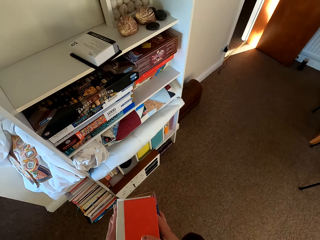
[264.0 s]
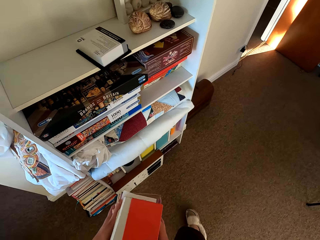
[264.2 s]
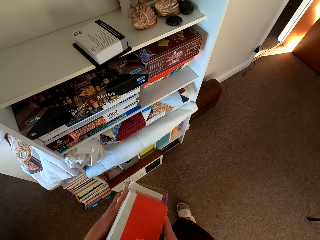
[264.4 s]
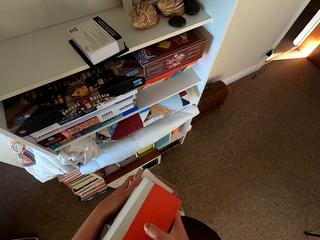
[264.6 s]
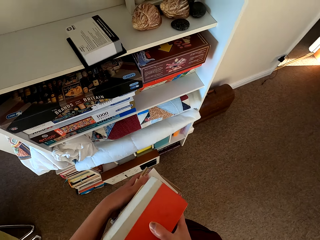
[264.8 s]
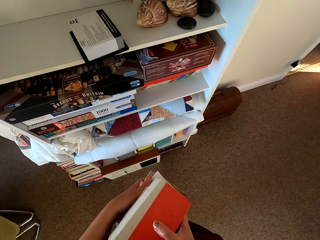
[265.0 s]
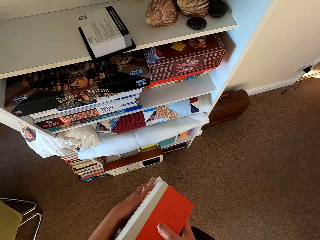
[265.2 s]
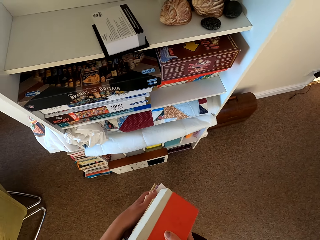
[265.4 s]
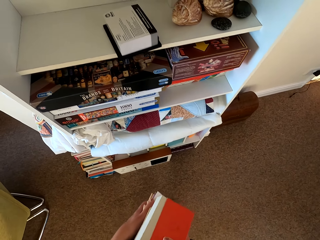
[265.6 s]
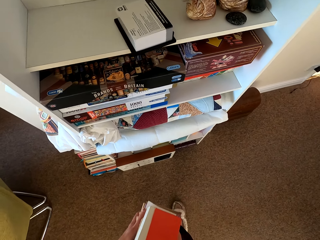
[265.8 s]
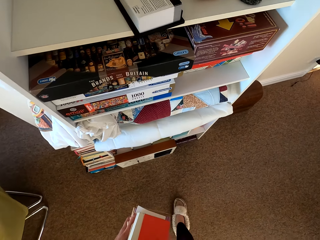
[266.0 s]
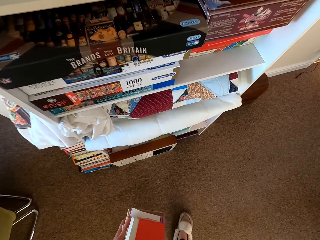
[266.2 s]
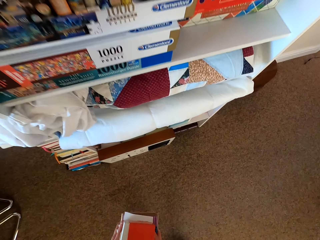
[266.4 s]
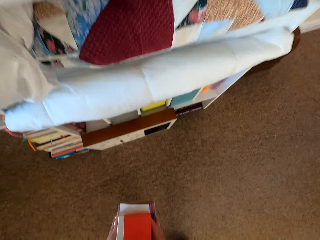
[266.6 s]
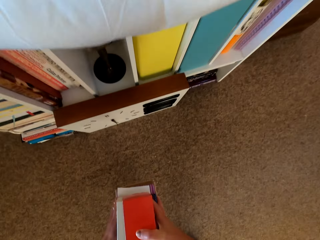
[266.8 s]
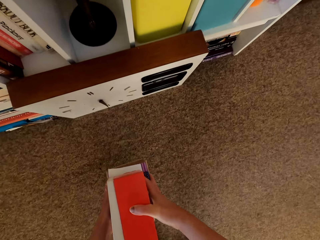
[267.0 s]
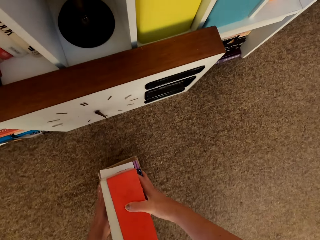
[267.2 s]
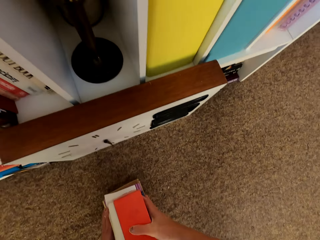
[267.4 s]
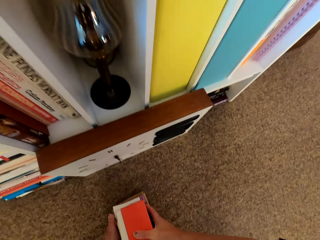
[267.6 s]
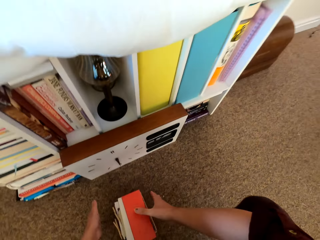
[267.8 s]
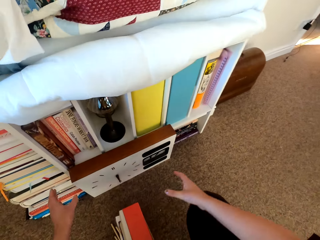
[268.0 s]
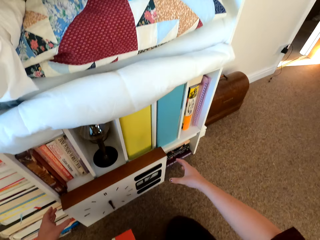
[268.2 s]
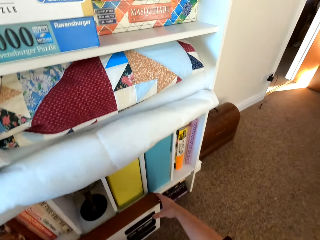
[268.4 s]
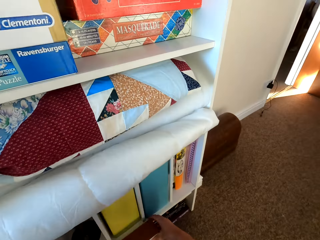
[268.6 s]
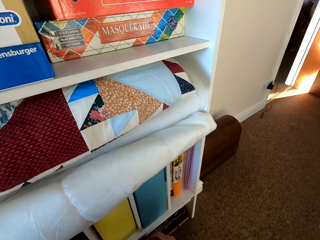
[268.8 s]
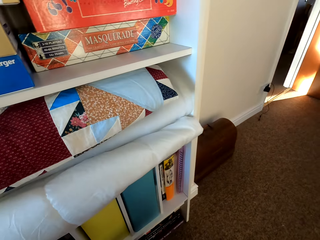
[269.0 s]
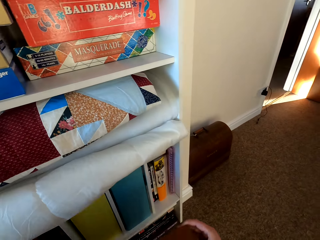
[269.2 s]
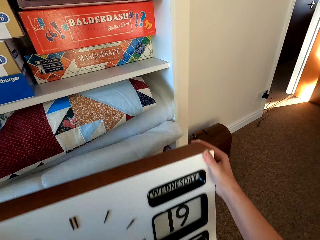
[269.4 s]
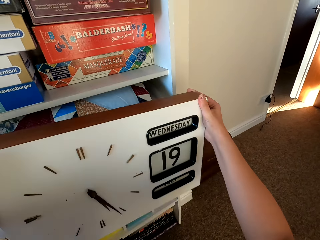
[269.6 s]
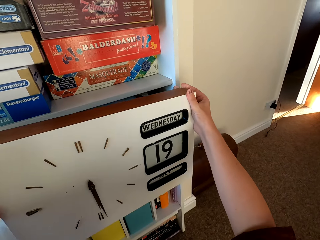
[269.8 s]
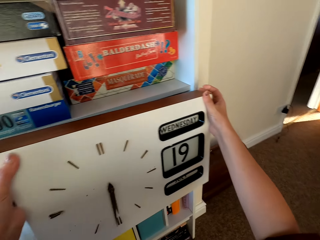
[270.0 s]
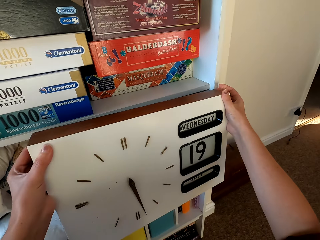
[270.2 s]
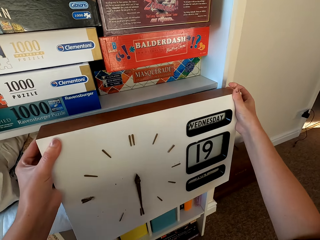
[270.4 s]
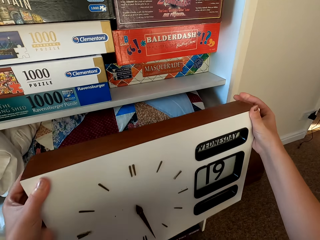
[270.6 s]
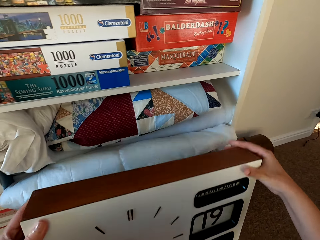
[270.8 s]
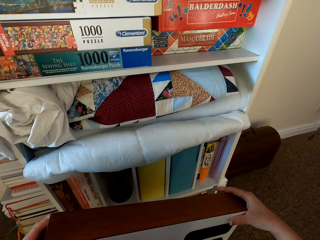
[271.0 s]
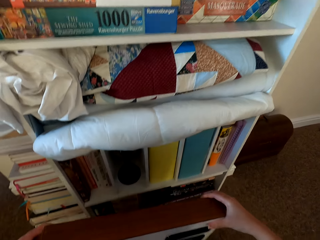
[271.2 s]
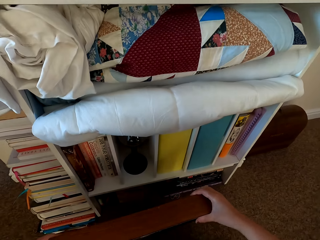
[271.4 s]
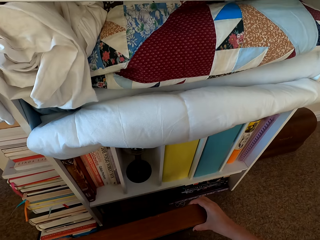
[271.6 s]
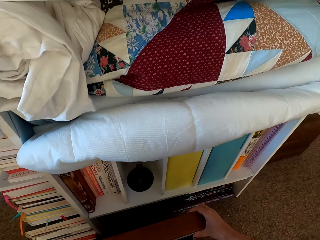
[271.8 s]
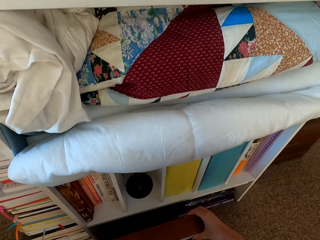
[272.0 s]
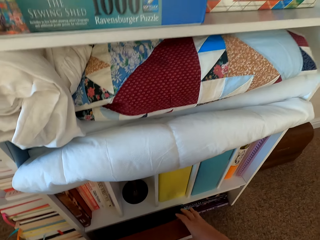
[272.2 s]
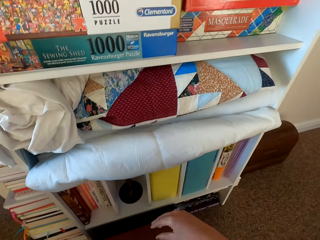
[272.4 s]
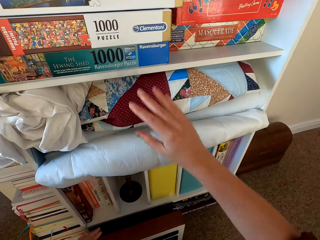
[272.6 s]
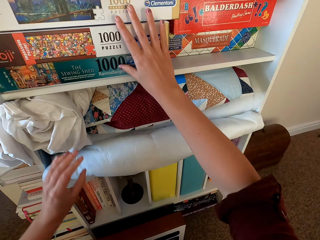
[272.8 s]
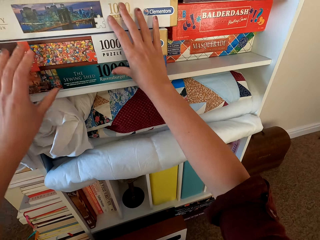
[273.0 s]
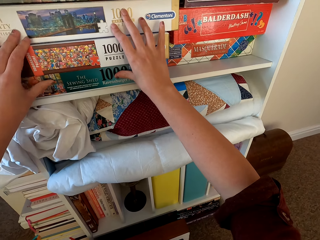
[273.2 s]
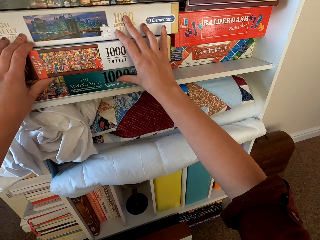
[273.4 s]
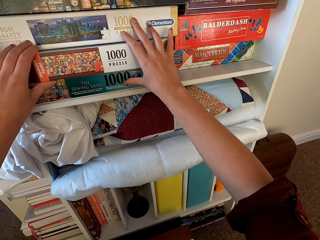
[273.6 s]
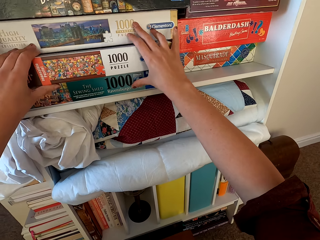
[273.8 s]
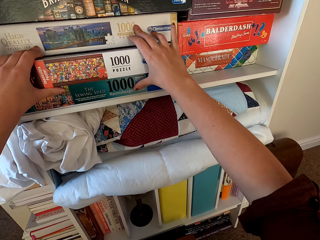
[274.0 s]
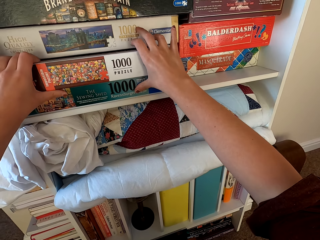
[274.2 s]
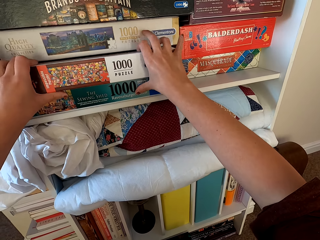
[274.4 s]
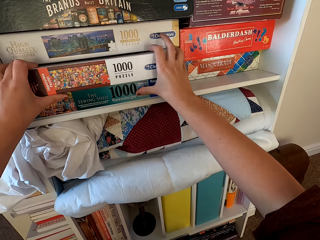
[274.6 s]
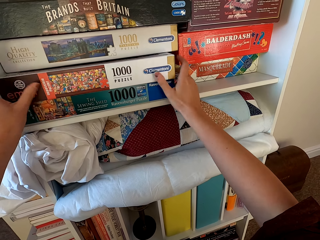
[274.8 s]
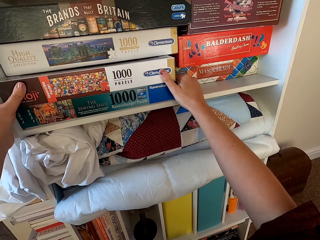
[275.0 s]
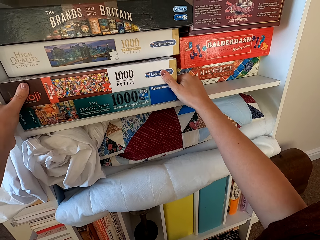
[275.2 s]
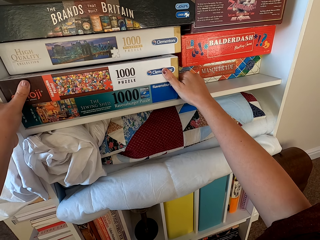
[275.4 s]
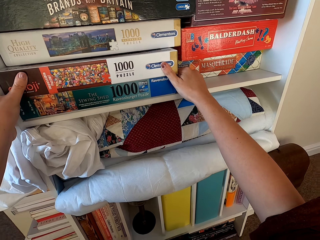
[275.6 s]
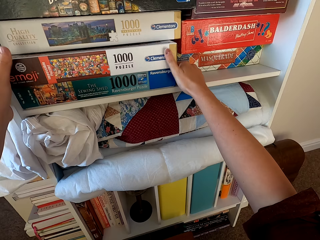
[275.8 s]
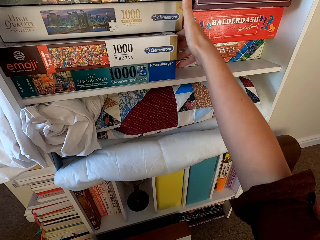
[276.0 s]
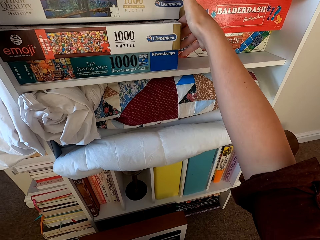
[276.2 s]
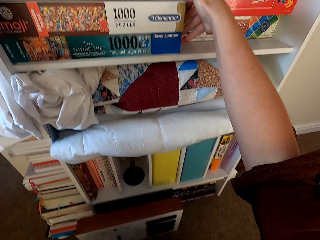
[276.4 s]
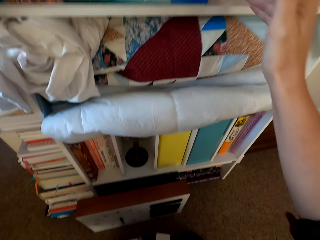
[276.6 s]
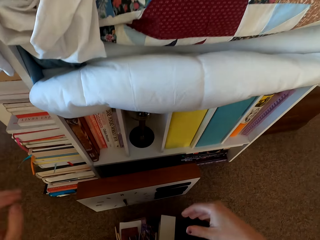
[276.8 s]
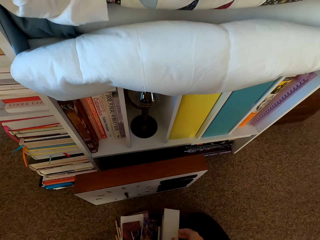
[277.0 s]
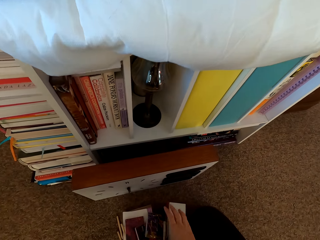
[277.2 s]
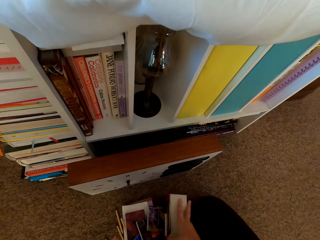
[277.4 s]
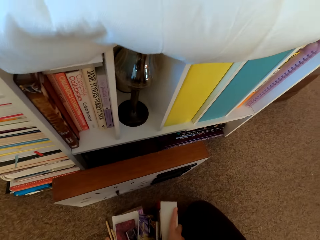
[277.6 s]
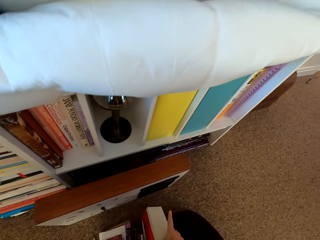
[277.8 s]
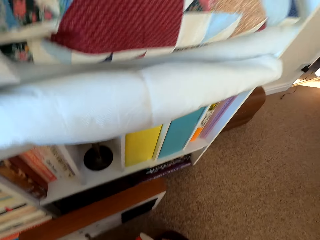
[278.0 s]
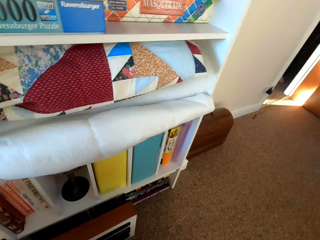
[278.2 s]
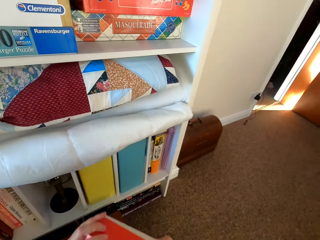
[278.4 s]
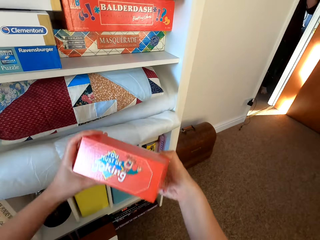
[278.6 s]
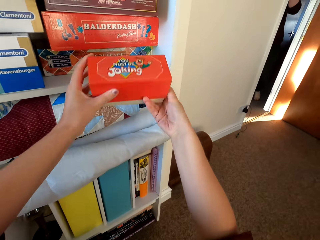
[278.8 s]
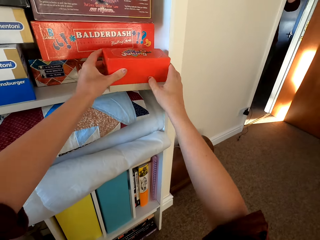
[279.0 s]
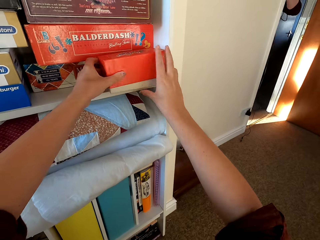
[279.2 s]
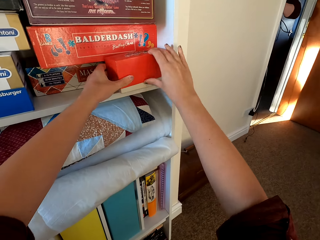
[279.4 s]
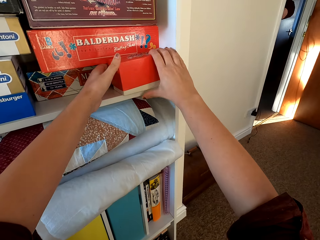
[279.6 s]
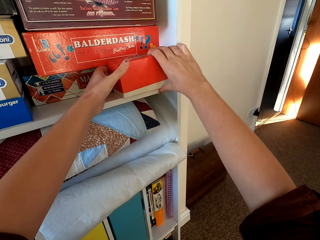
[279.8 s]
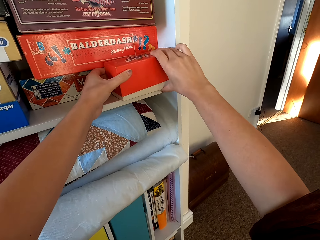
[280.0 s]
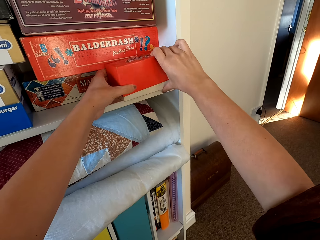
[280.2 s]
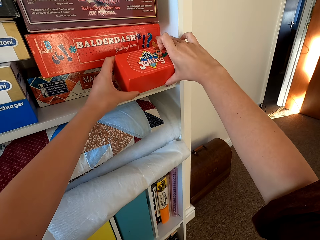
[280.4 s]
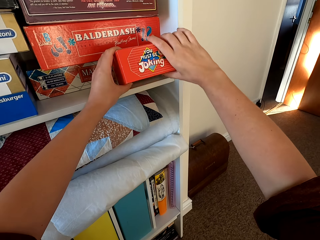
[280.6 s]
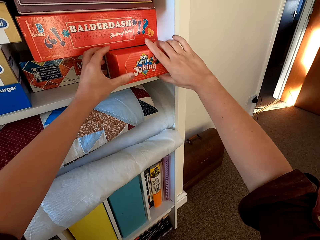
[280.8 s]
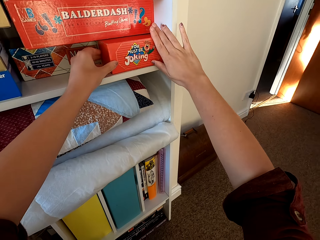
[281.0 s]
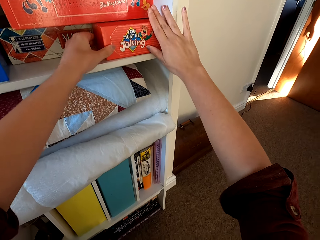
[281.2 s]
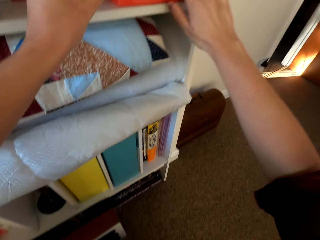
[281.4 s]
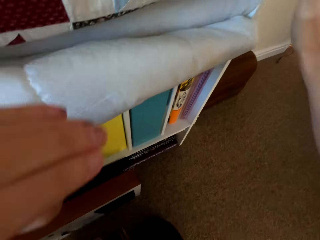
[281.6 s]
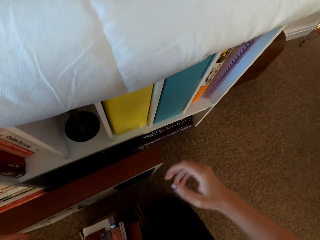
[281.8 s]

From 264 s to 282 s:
The camera wearer puts the books on the floor. They lift the wall clock. They hang the clock, put the clock down, and arrange the boxes. They put the carton on the shelf.

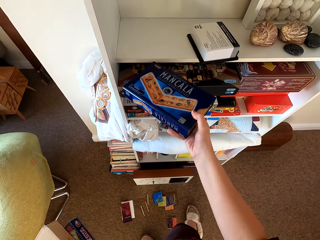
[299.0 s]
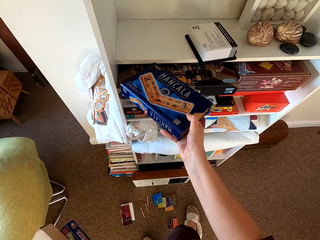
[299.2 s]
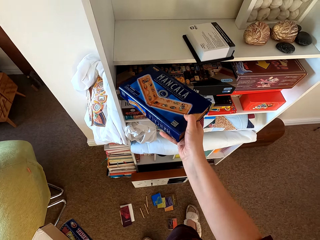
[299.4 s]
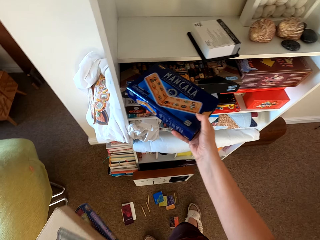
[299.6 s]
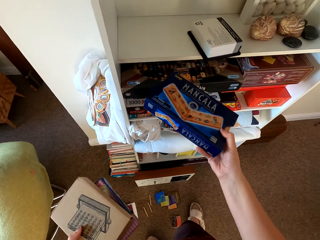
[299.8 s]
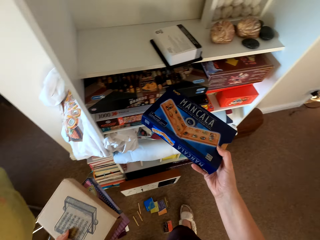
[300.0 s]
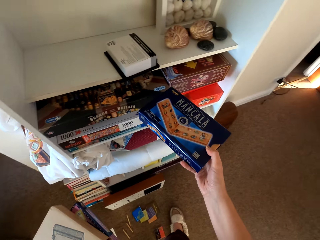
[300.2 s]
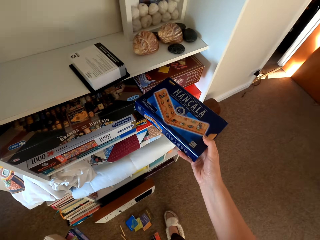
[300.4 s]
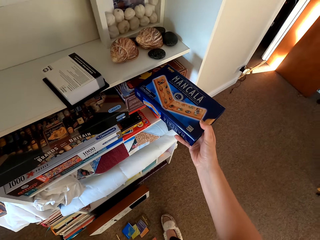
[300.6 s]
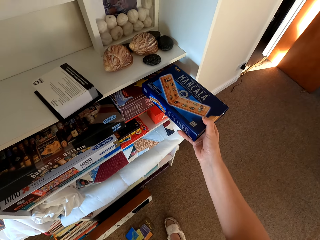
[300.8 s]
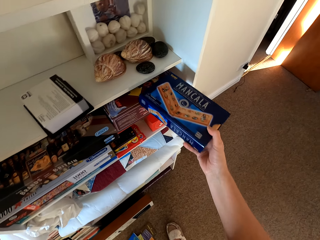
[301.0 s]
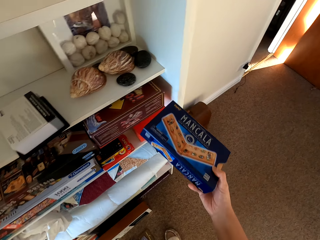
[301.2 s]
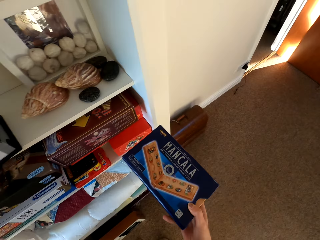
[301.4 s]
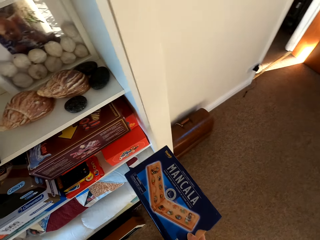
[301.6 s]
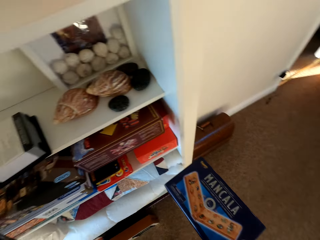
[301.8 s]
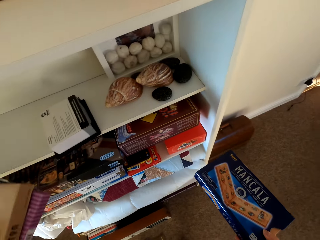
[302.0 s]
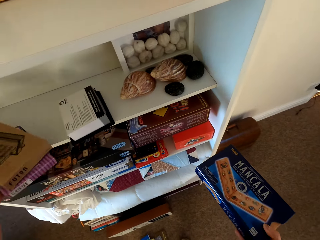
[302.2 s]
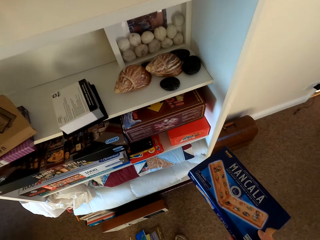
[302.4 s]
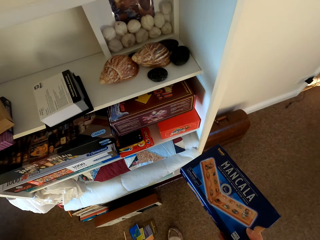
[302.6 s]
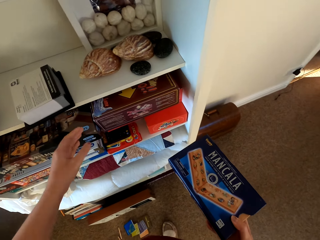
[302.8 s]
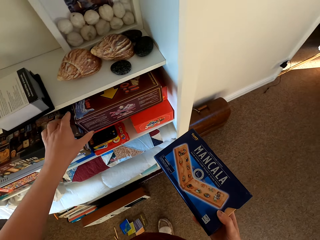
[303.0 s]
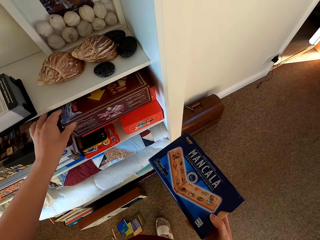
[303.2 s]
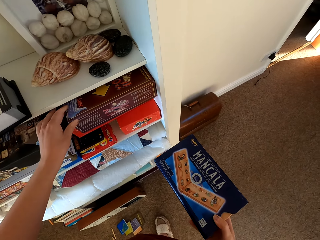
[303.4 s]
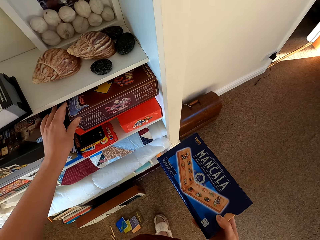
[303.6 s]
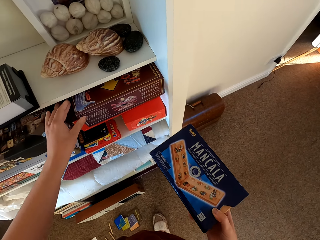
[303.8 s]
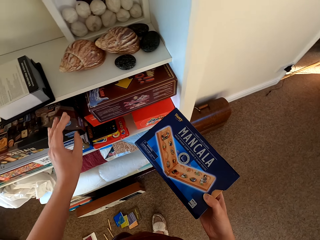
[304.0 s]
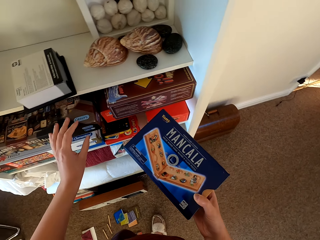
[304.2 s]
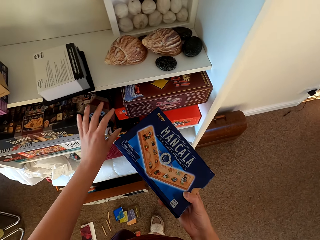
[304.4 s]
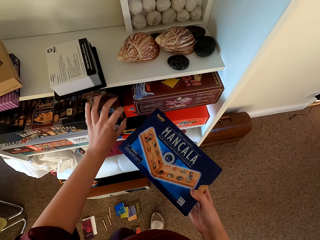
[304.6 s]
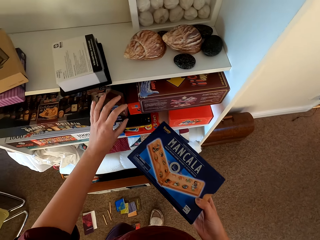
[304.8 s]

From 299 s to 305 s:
The camera wearer puts the cartons on the shelf.
